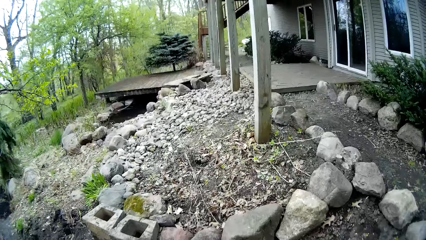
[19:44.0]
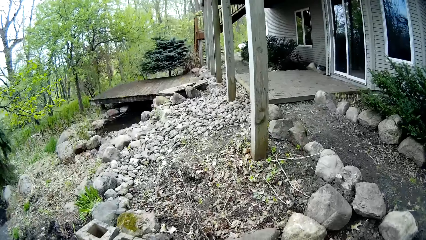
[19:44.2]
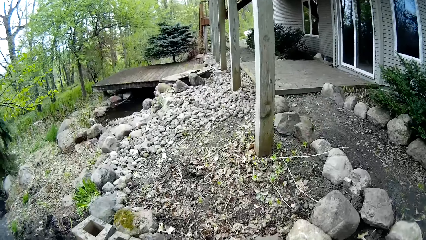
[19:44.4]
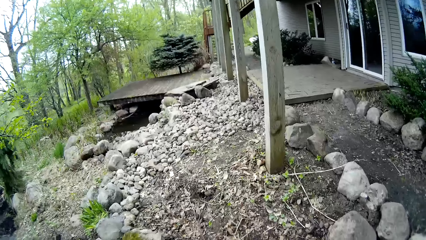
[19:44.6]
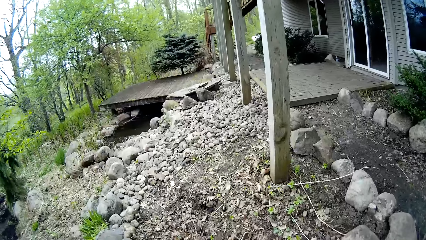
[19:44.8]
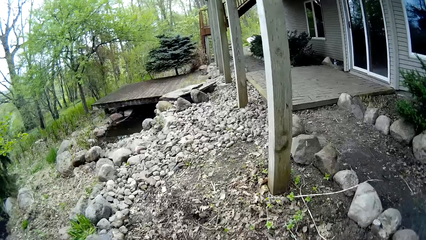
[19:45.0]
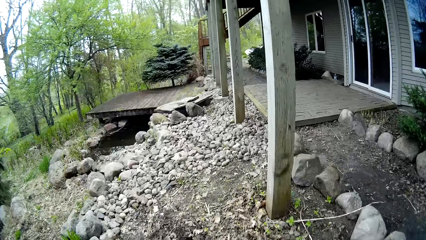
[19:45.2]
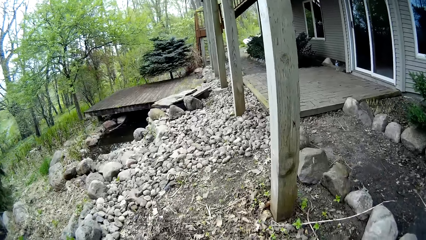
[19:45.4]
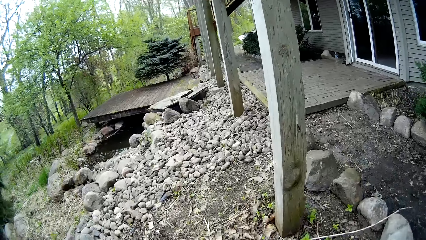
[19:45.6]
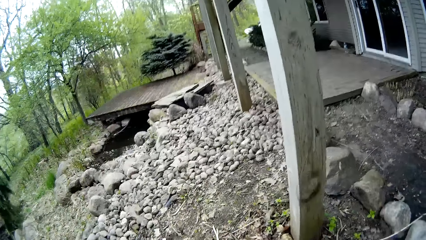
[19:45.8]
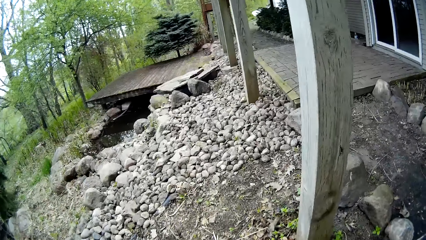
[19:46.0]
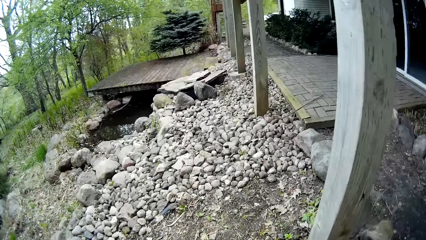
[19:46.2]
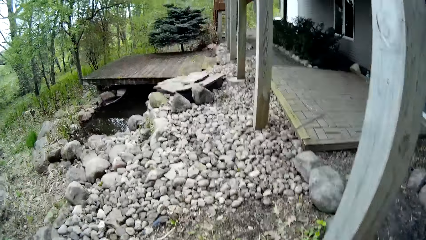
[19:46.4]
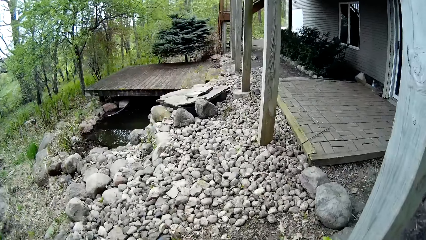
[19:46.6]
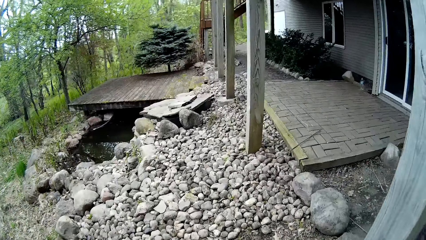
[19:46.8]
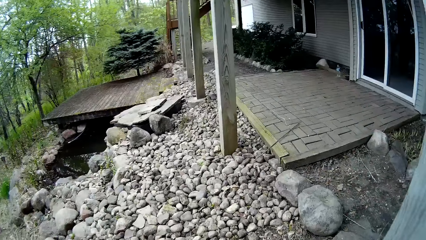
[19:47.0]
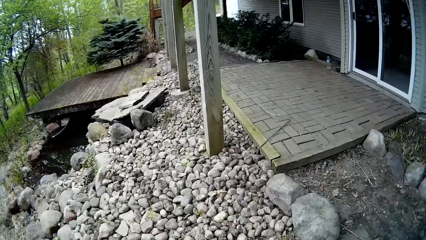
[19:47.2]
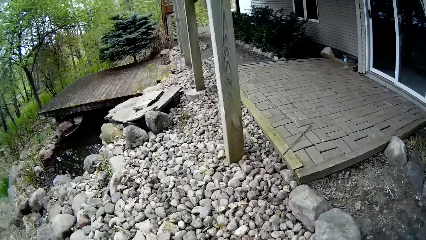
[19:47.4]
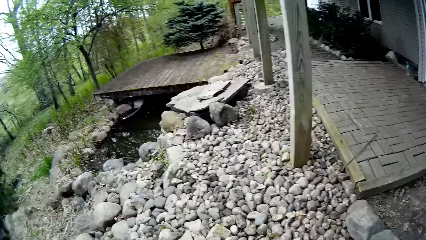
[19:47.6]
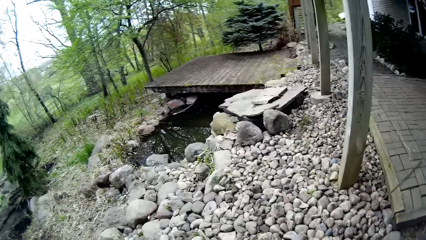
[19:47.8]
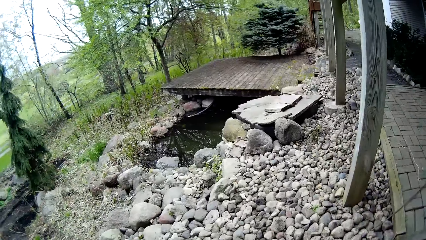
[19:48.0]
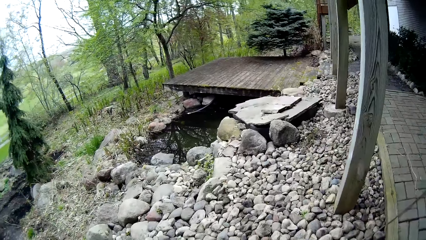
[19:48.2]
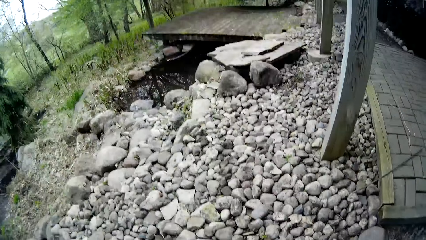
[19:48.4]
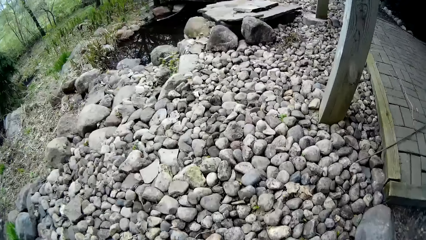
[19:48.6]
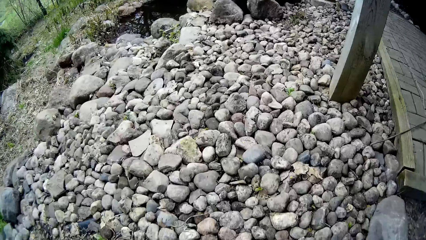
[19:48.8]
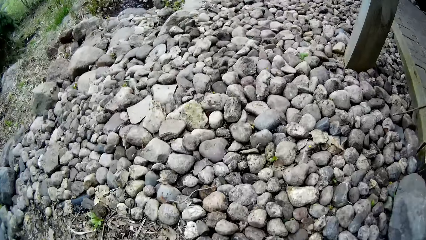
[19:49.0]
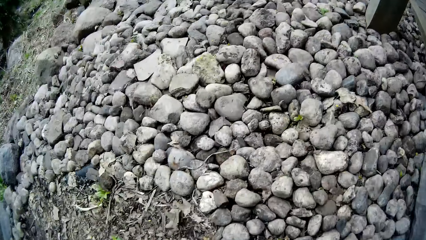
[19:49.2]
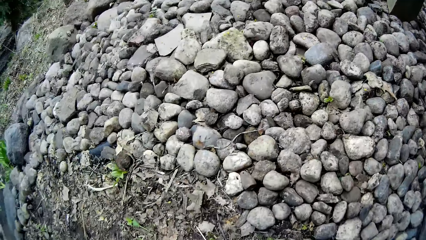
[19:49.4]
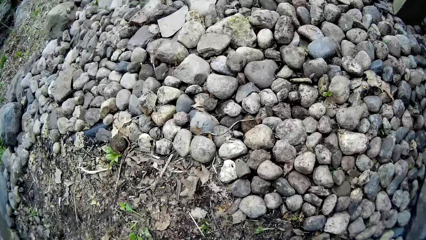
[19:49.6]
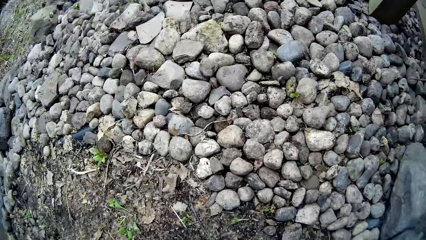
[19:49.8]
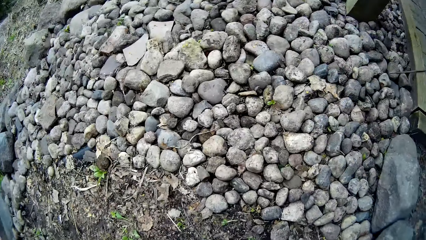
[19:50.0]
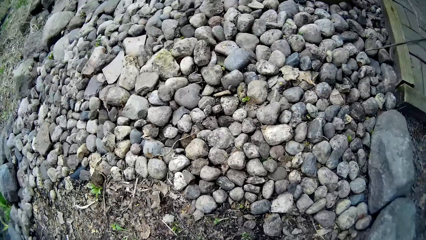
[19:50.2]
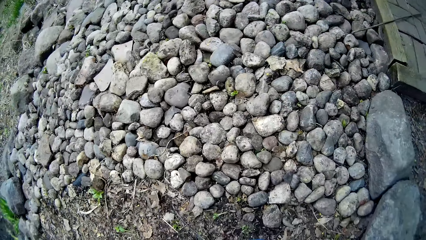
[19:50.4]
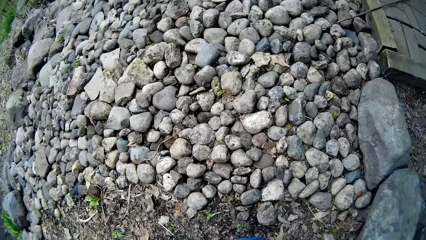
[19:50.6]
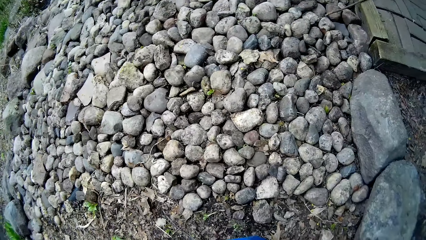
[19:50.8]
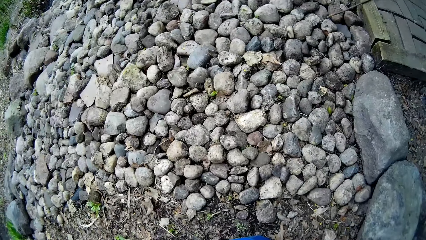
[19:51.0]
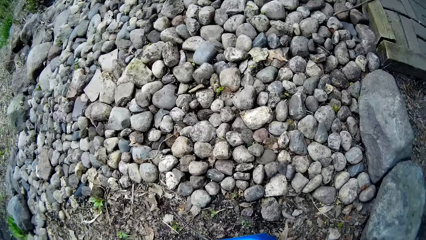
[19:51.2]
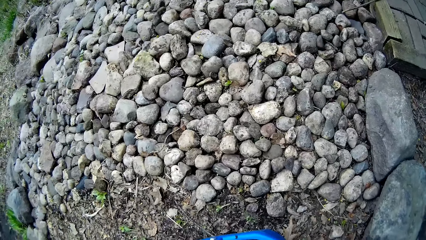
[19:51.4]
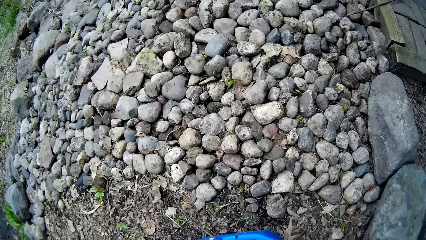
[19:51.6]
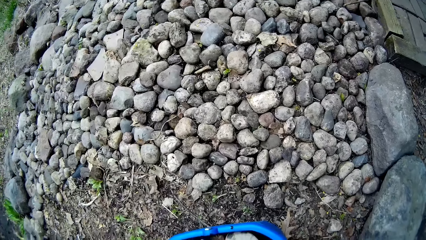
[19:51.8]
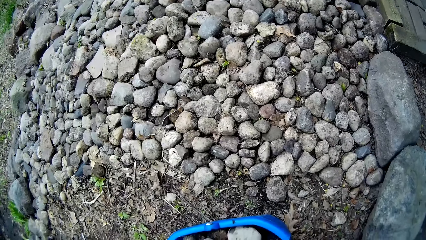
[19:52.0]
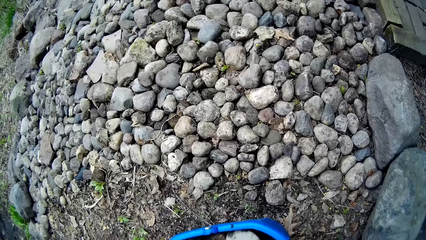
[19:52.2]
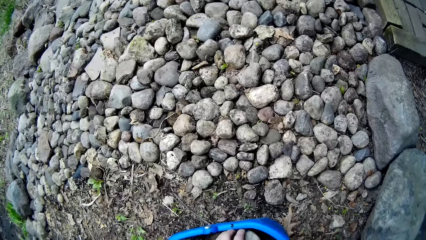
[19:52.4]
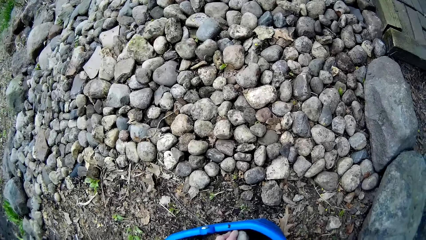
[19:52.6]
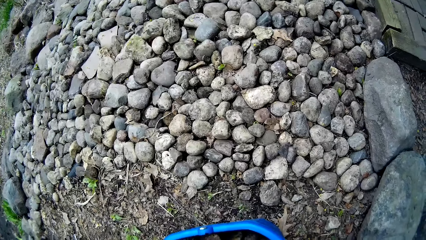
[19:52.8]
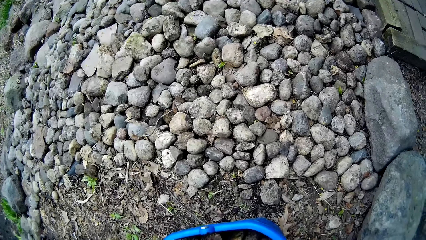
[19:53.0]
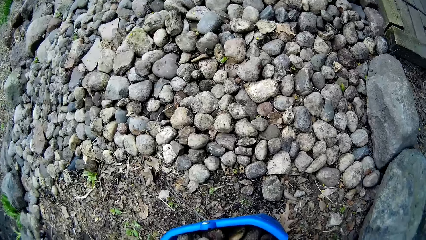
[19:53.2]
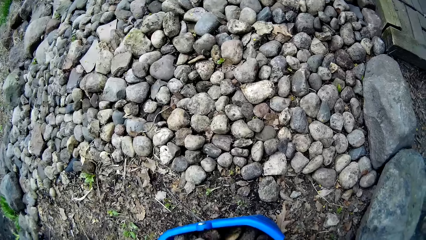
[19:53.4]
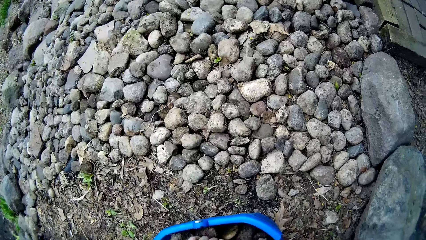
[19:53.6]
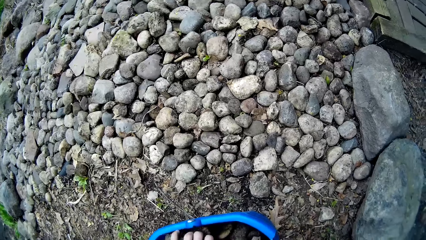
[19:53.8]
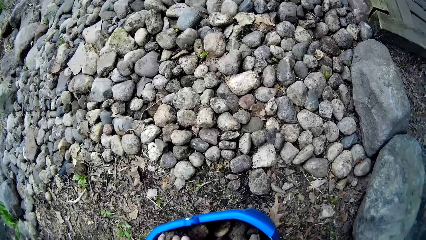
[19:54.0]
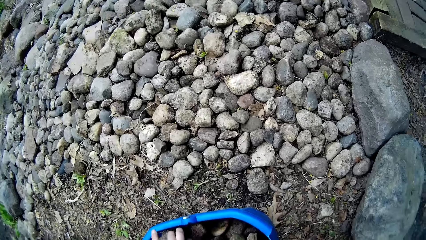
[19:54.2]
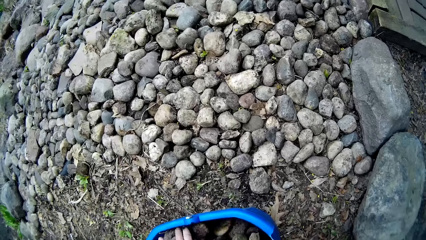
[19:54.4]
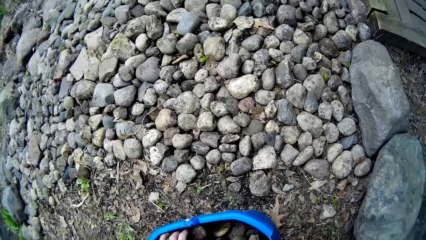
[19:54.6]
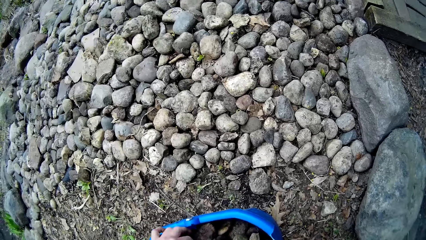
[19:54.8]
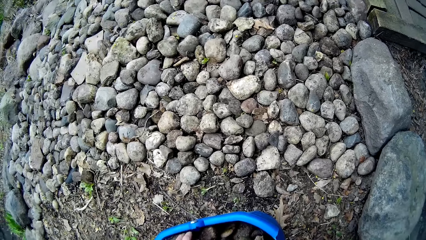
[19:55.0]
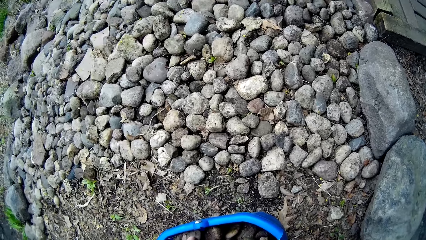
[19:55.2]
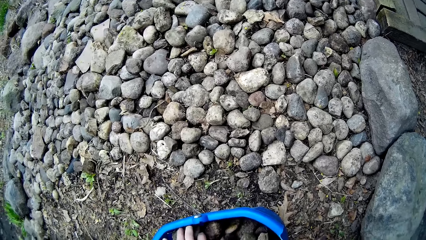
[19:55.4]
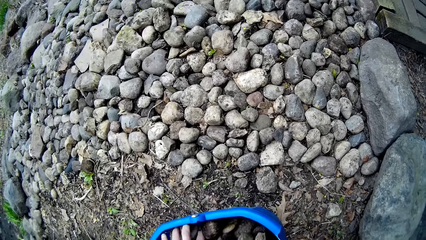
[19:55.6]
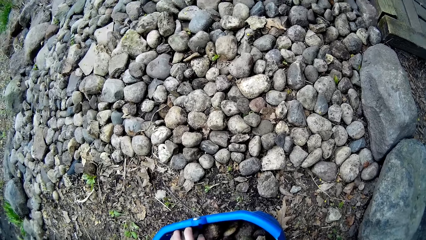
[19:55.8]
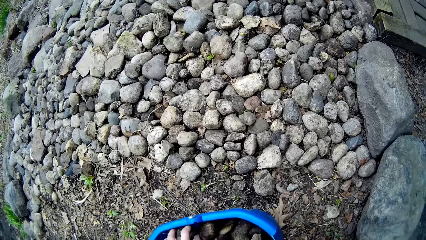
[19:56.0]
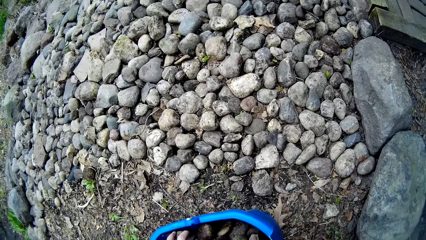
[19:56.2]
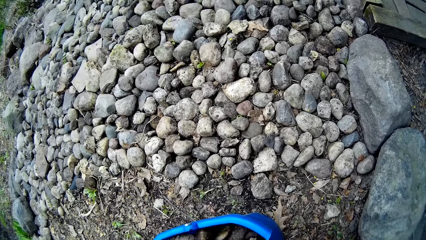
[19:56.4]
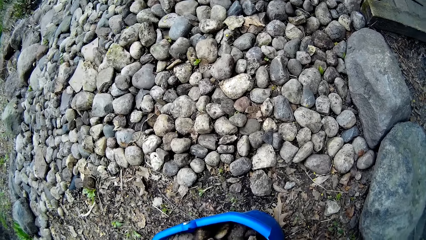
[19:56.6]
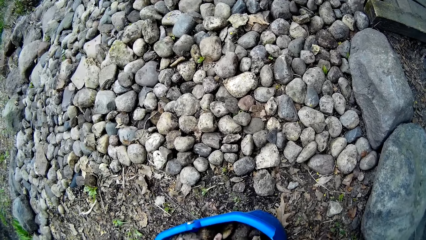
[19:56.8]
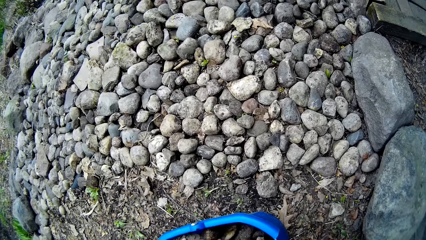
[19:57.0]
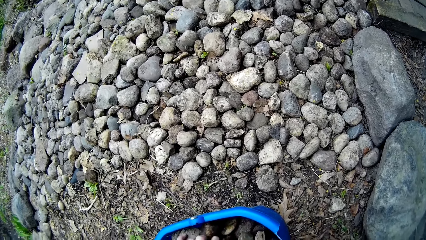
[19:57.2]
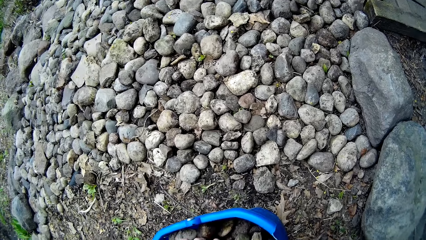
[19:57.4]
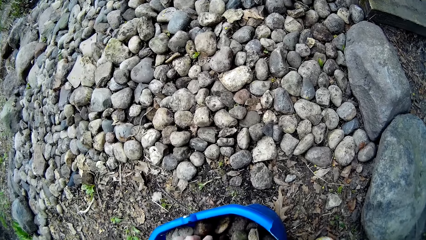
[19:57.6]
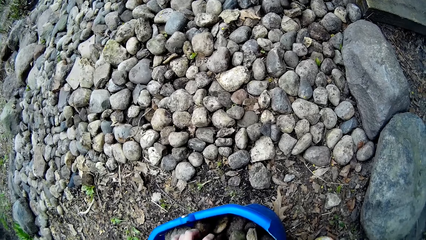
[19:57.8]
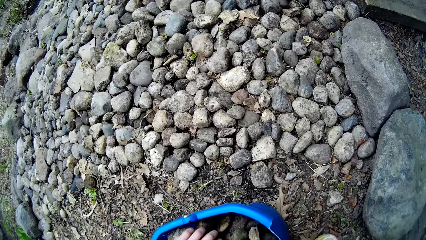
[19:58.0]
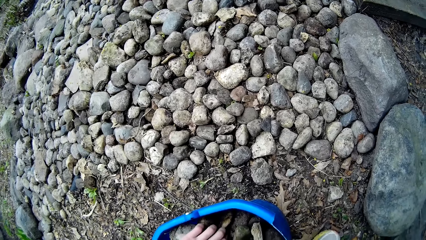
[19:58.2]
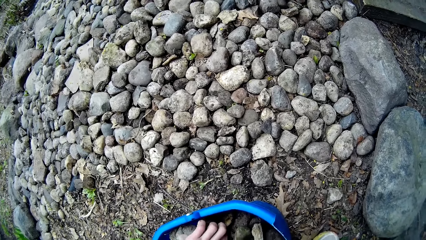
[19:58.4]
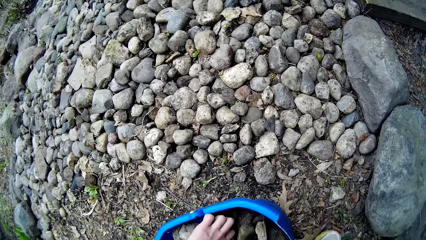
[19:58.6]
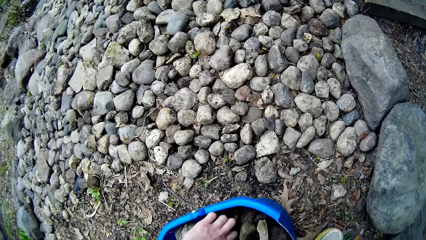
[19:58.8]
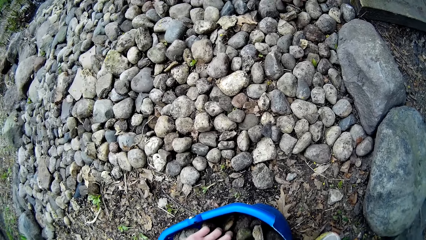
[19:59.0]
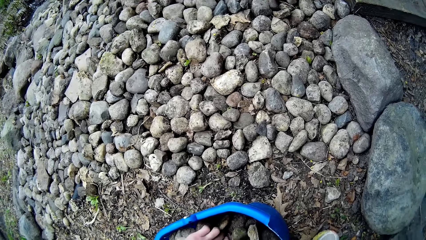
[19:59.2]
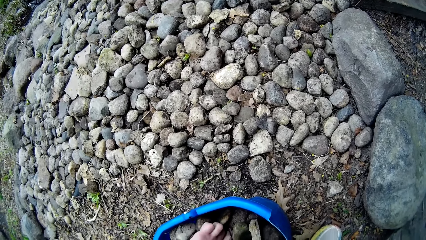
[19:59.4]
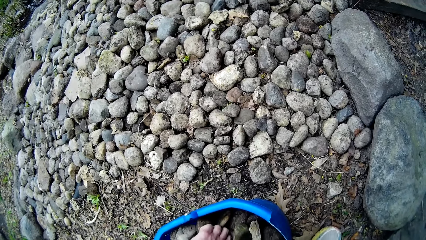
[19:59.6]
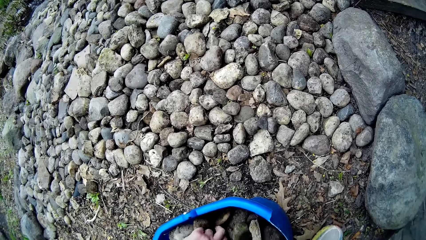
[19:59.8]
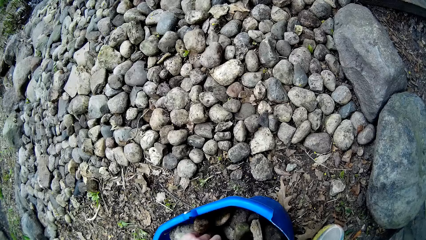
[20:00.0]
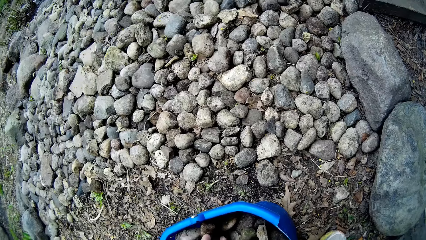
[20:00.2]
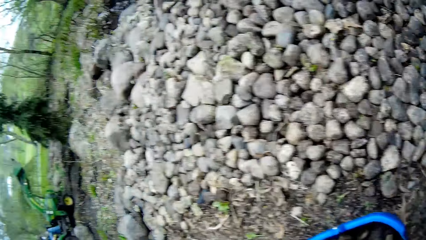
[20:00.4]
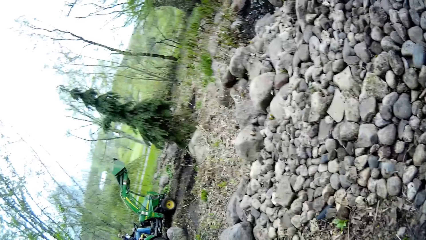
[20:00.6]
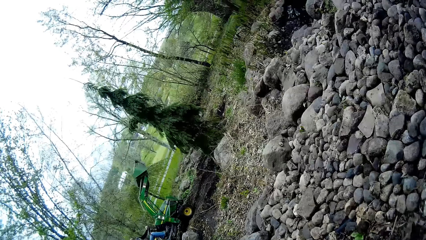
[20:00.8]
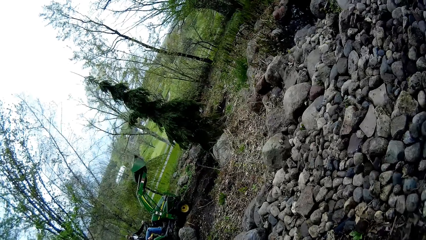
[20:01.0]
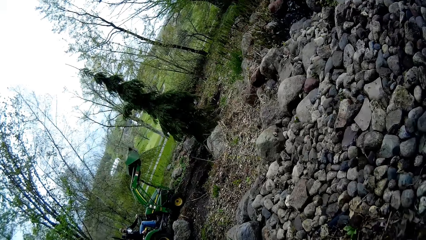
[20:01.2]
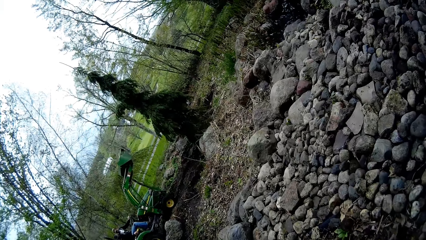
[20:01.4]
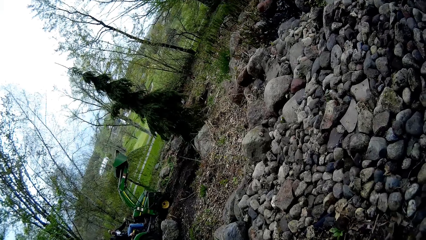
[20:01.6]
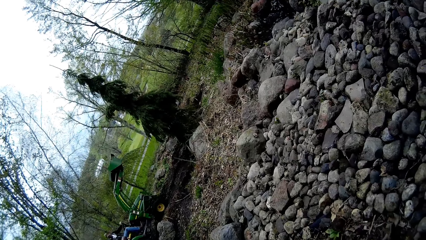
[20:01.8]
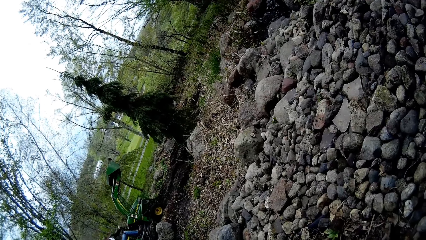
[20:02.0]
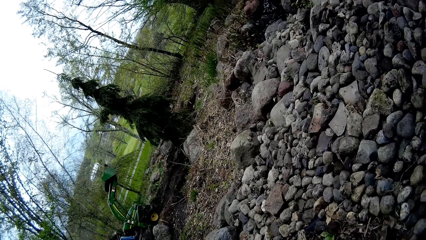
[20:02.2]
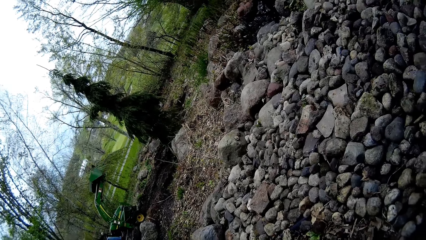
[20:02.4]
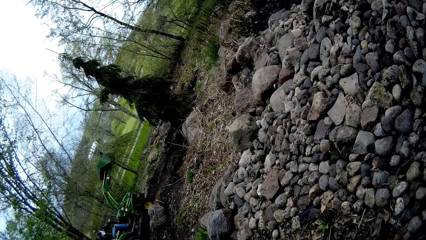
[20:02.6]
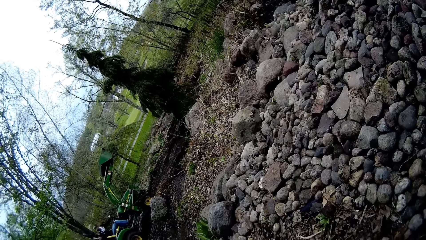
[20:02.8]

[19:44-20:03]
The camera wearer walks in the compound. She looks around. She looks around again. She picks stones from the bucket with her left hand. She picks up a stone in the bucket repeatedly. She looks around.
